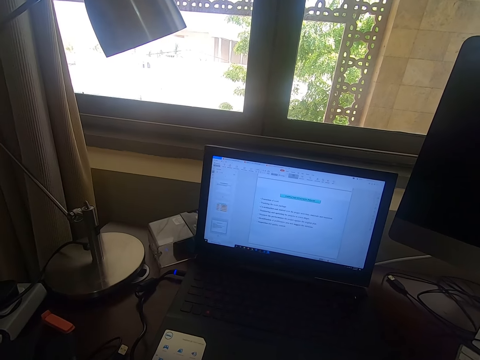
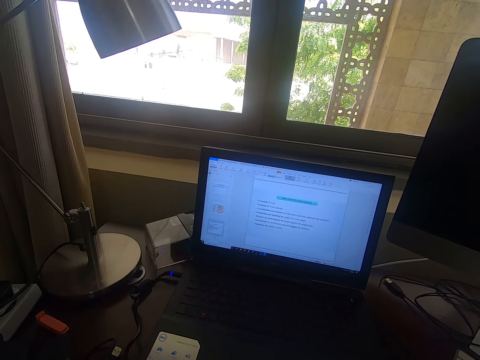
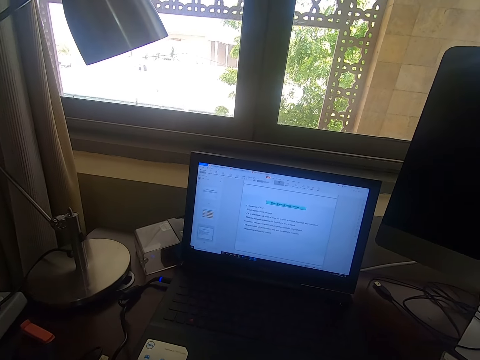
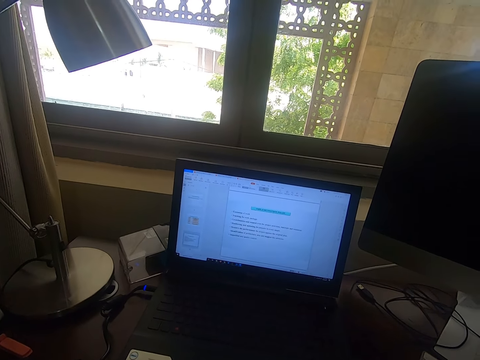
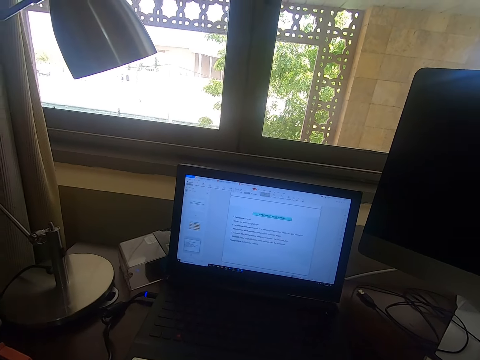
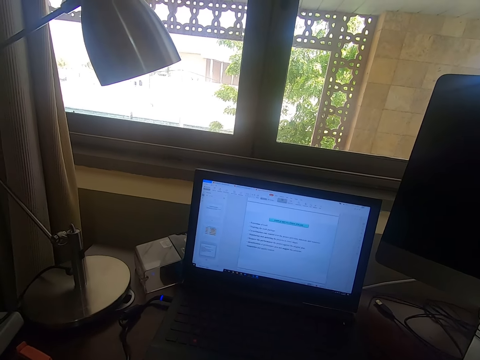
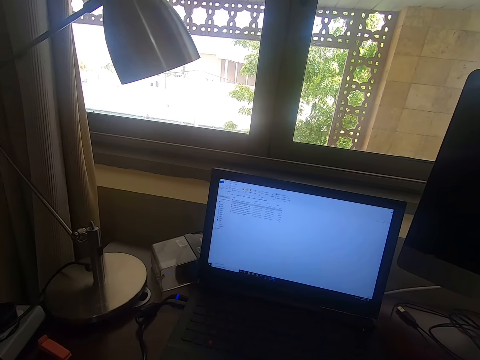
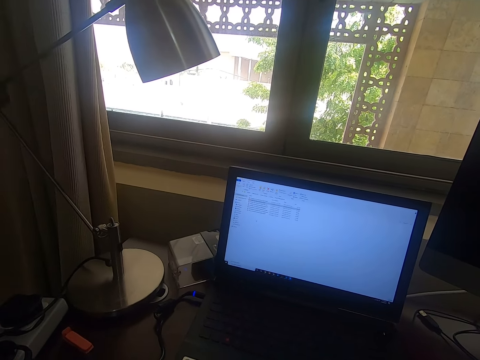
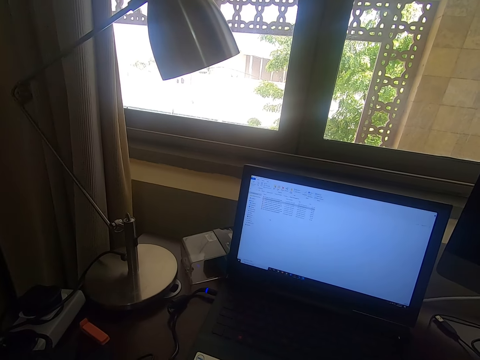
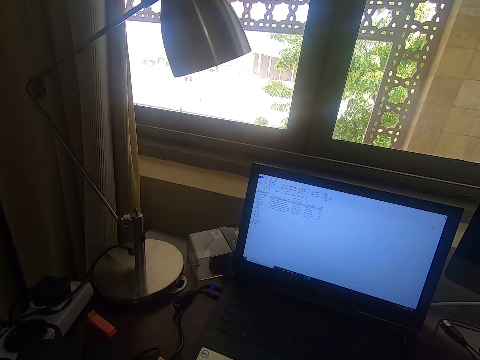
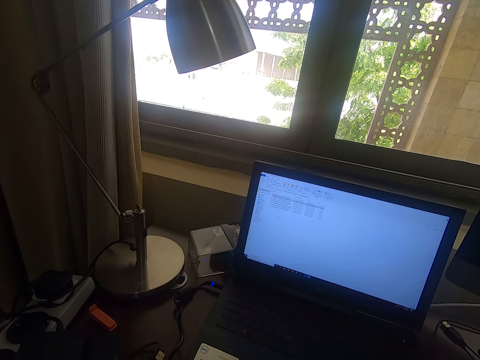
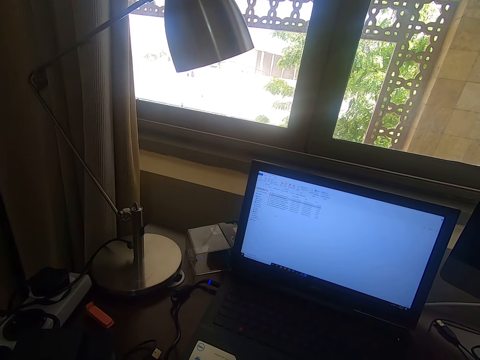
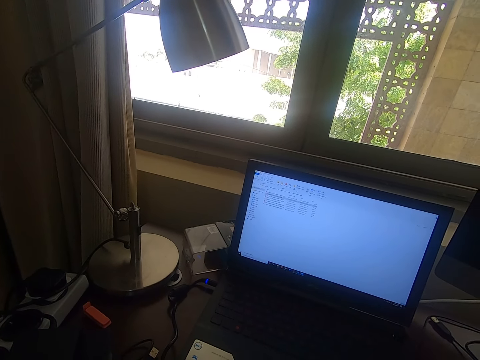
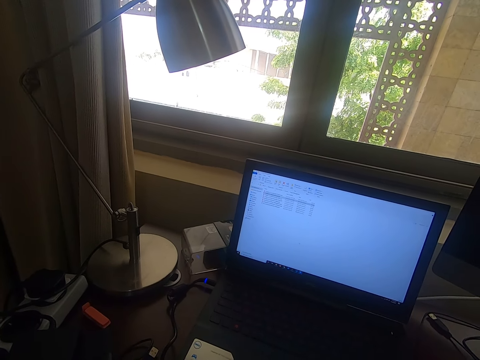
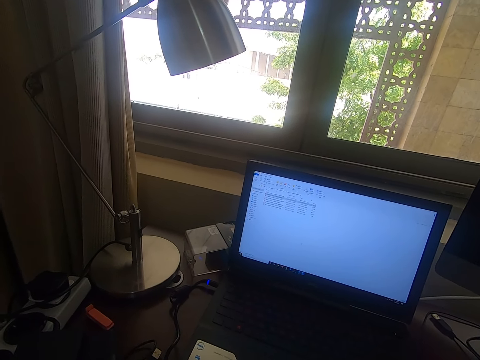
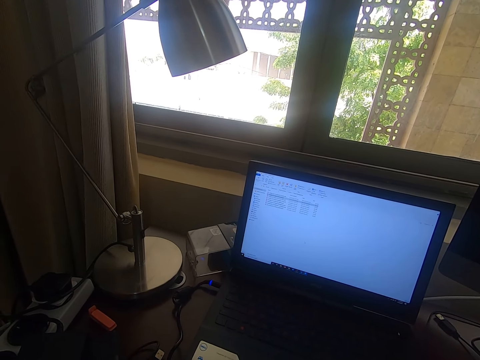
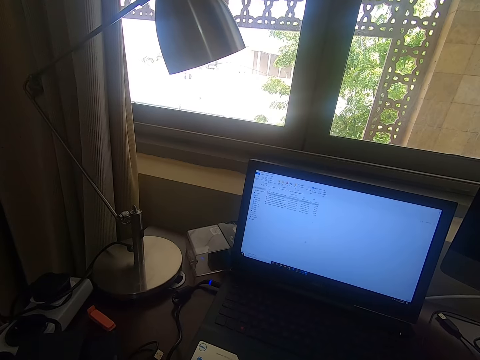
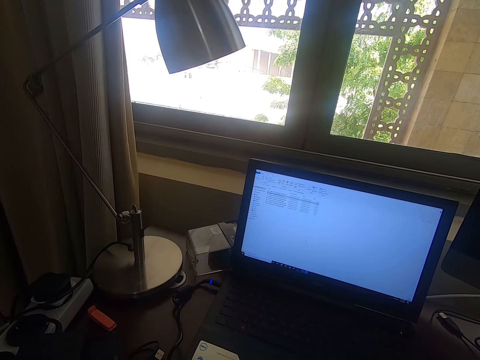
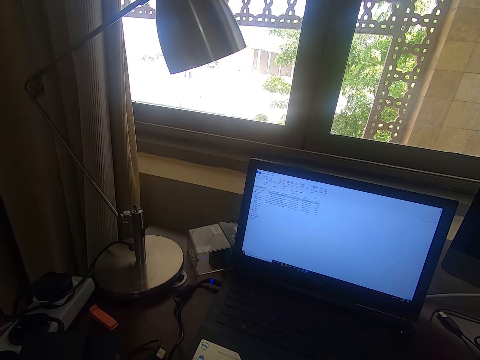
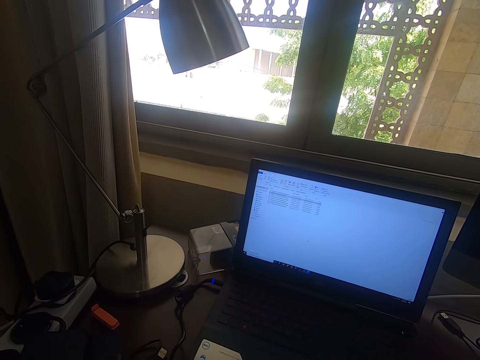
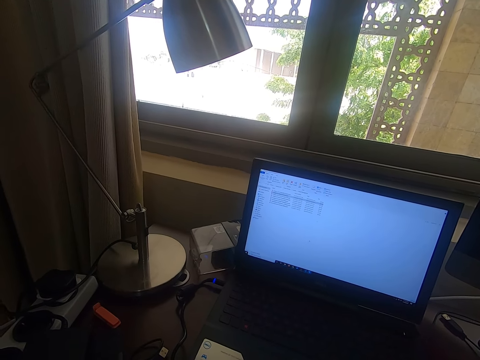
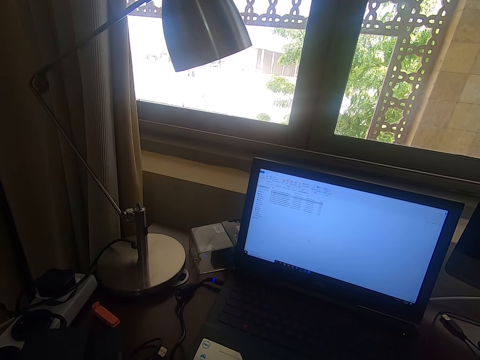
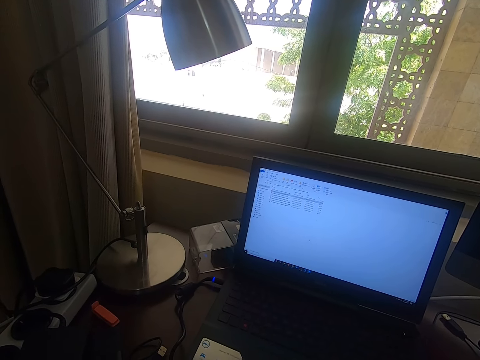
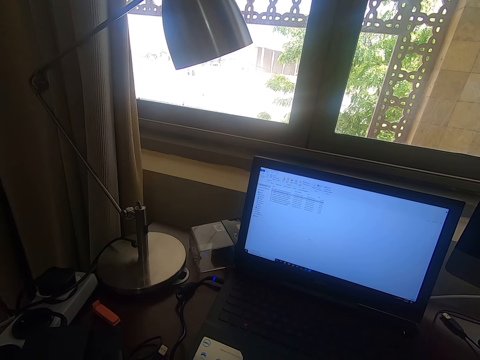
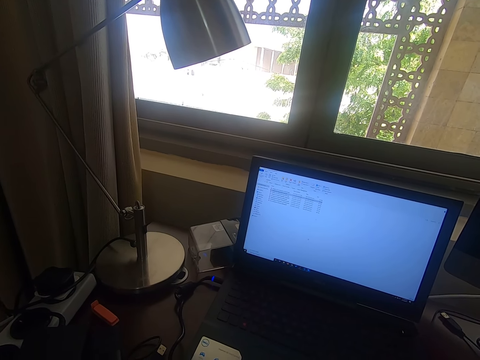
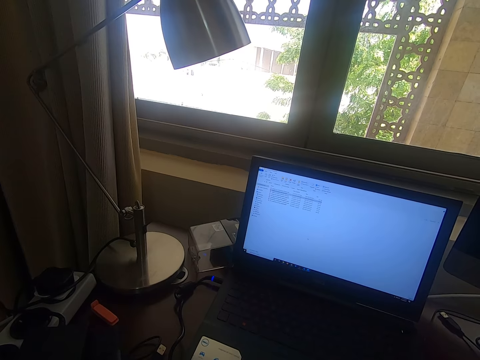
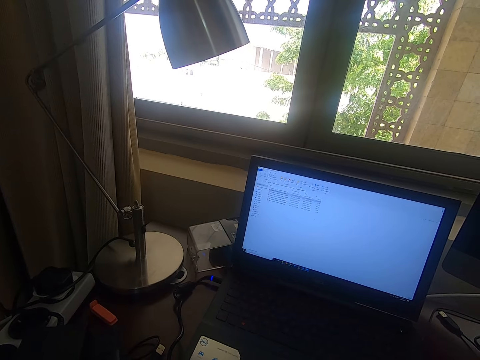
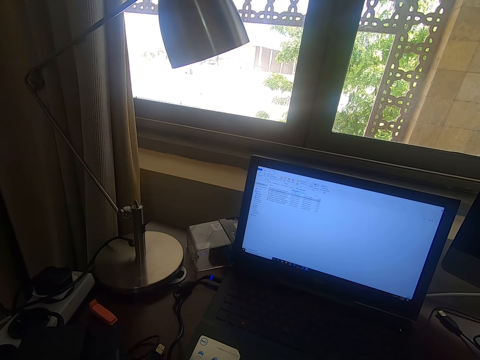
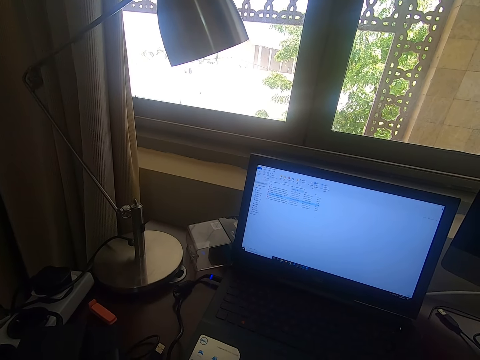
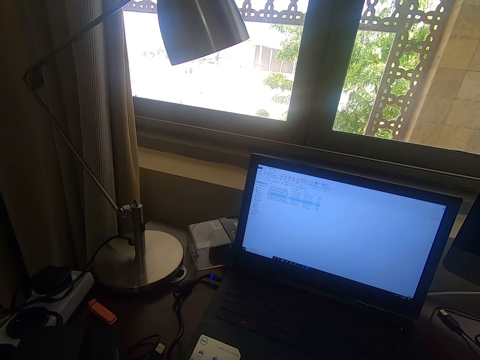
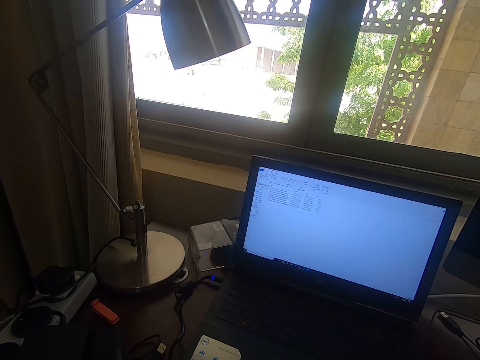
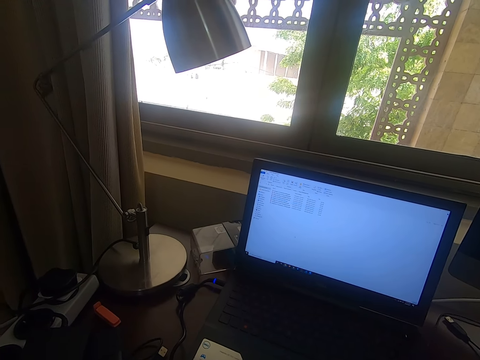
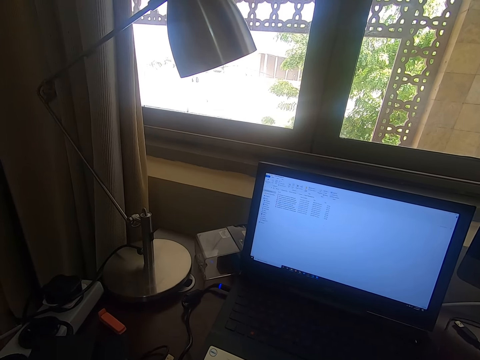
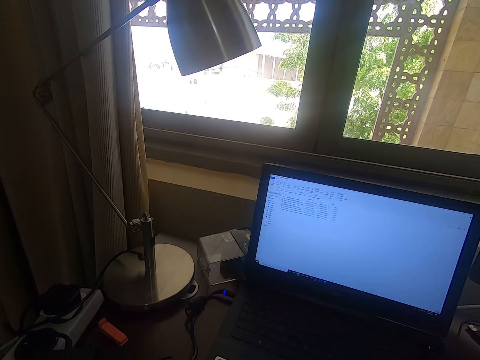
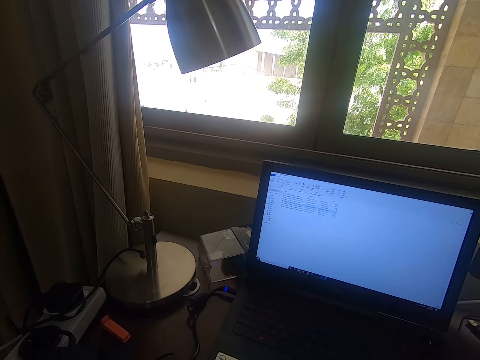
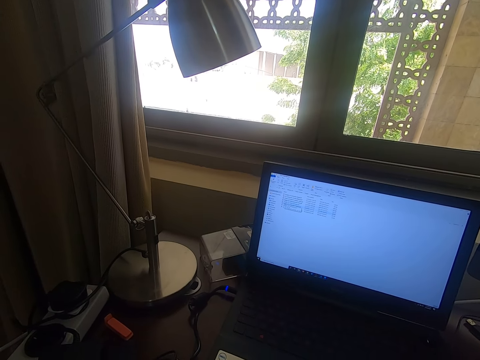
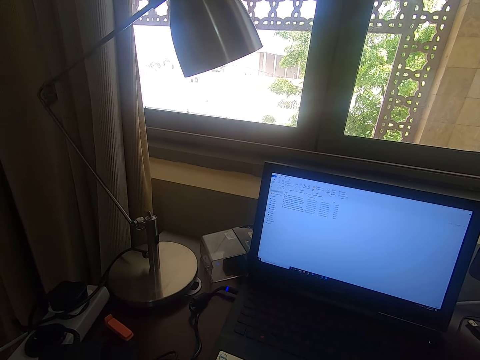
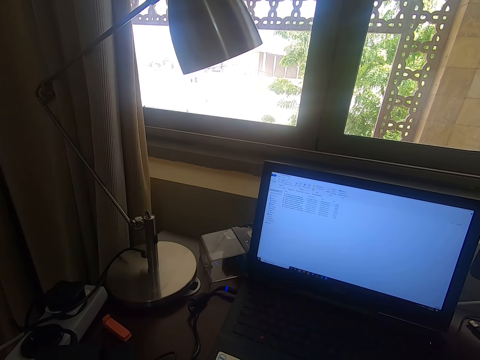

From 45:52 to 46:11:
The camera wearer clicks on a mouse. They click on the mouse again. They look around.
